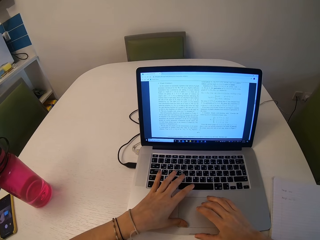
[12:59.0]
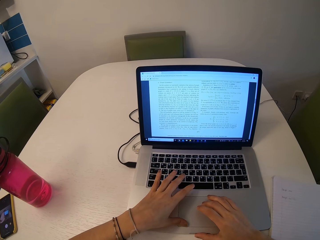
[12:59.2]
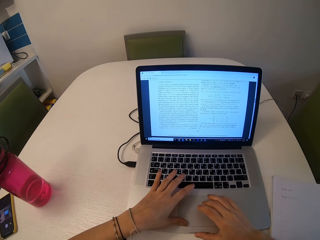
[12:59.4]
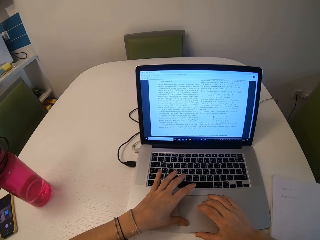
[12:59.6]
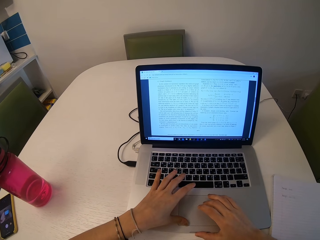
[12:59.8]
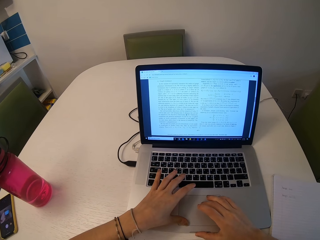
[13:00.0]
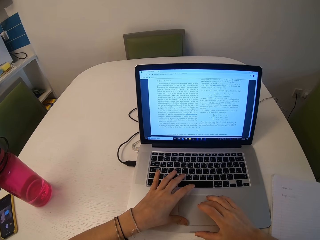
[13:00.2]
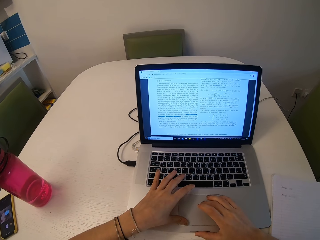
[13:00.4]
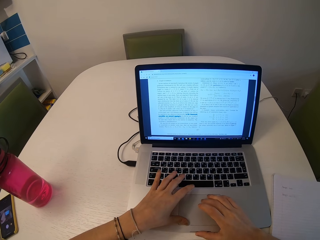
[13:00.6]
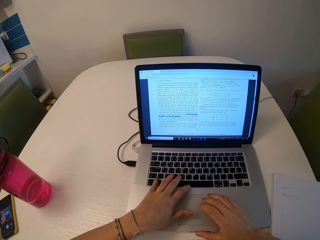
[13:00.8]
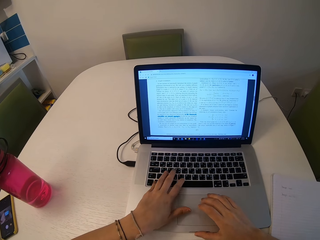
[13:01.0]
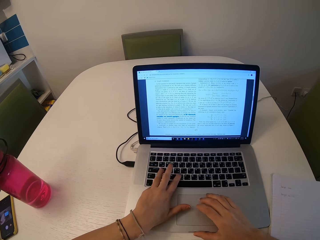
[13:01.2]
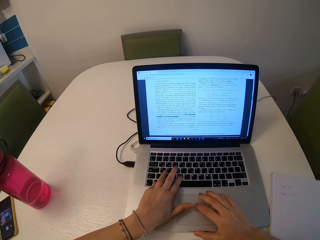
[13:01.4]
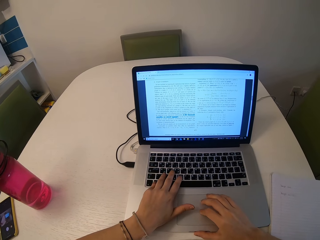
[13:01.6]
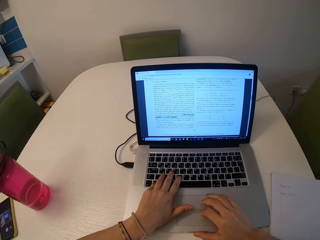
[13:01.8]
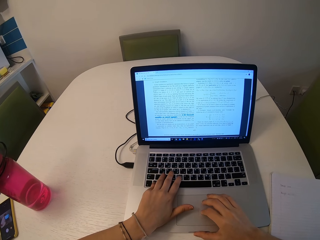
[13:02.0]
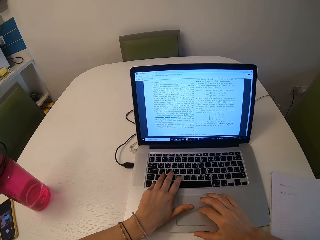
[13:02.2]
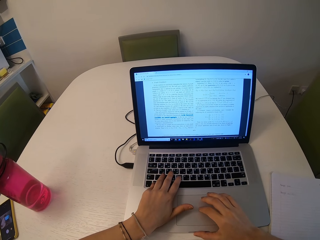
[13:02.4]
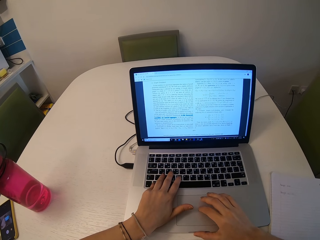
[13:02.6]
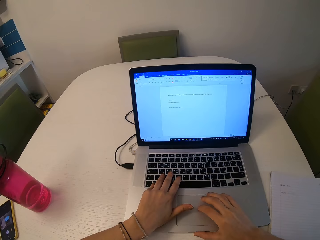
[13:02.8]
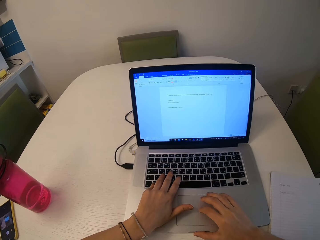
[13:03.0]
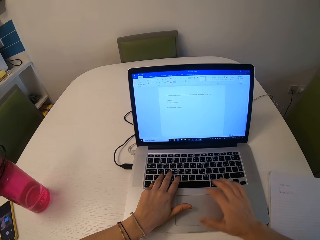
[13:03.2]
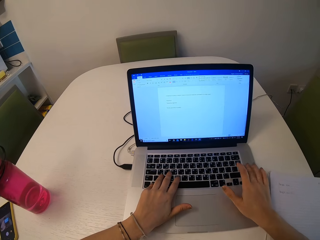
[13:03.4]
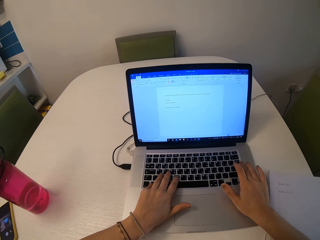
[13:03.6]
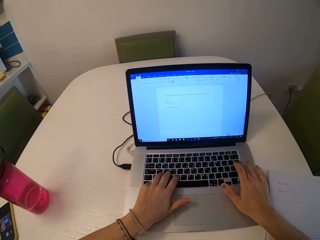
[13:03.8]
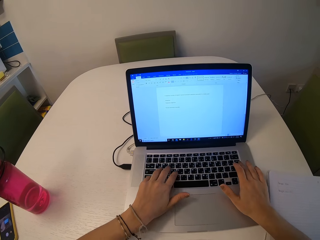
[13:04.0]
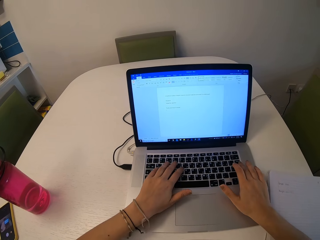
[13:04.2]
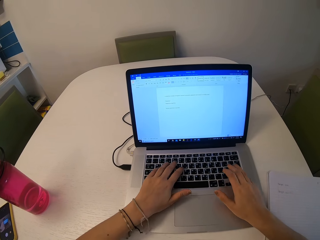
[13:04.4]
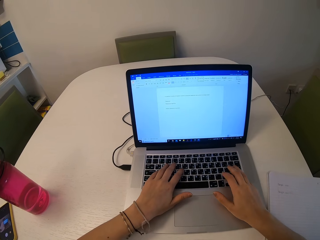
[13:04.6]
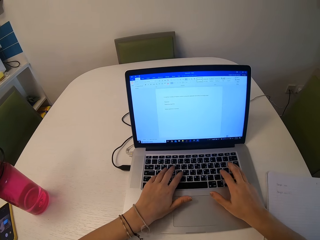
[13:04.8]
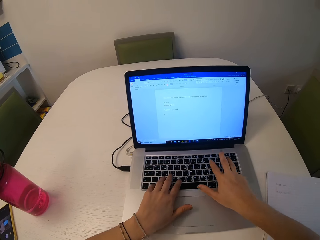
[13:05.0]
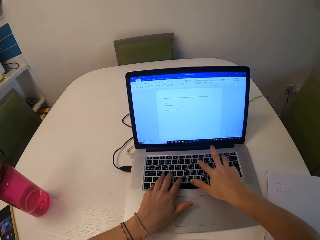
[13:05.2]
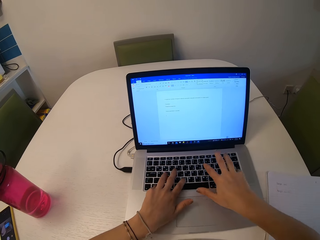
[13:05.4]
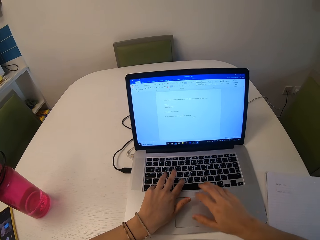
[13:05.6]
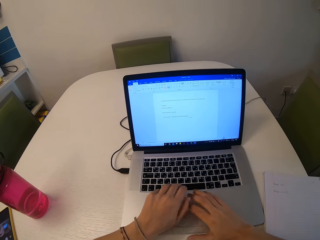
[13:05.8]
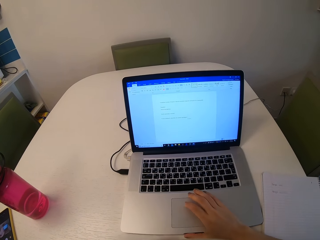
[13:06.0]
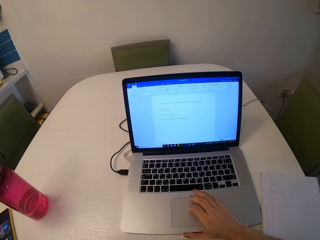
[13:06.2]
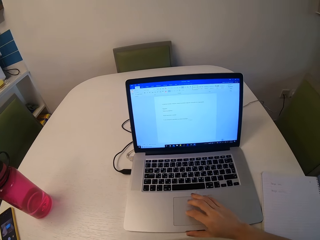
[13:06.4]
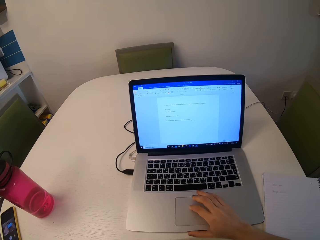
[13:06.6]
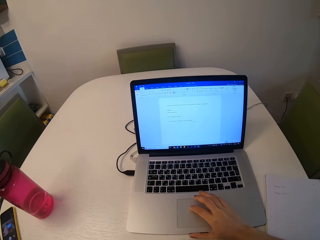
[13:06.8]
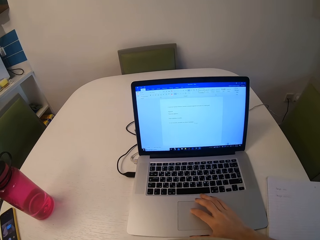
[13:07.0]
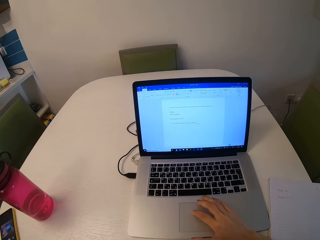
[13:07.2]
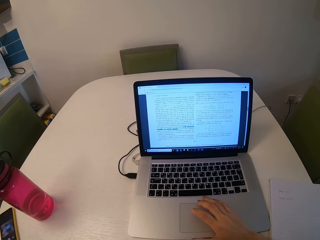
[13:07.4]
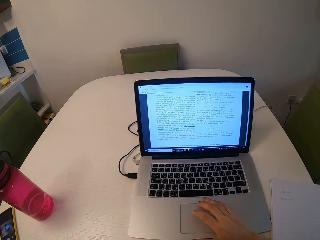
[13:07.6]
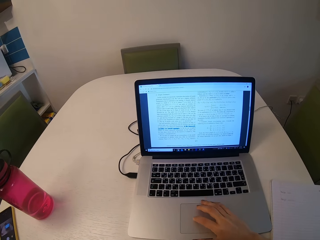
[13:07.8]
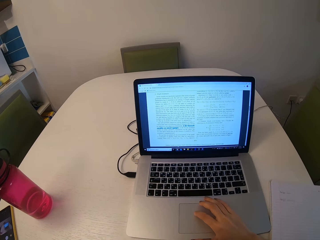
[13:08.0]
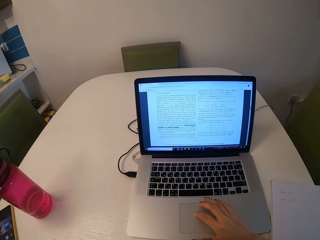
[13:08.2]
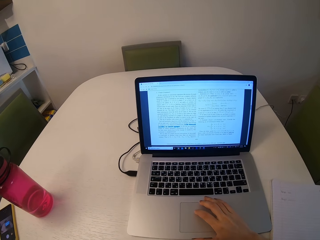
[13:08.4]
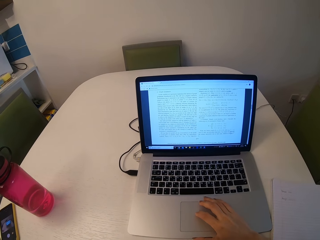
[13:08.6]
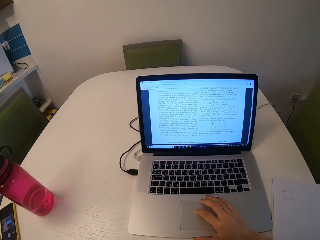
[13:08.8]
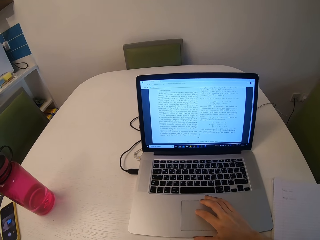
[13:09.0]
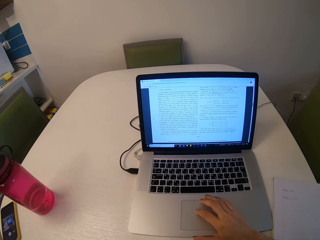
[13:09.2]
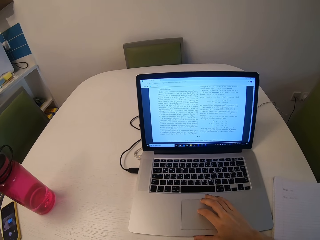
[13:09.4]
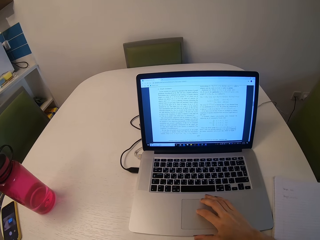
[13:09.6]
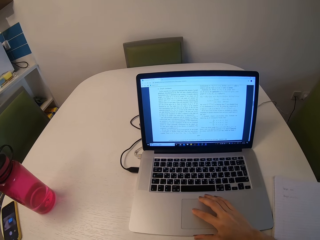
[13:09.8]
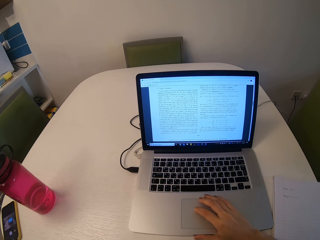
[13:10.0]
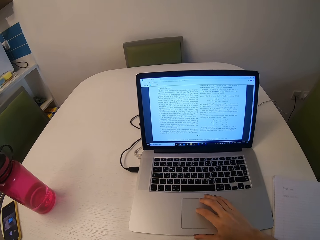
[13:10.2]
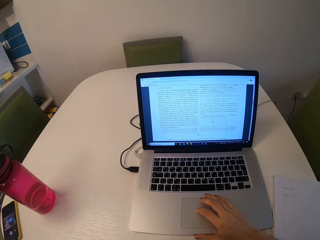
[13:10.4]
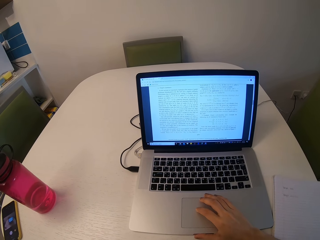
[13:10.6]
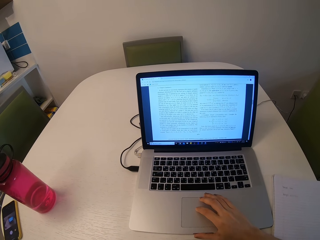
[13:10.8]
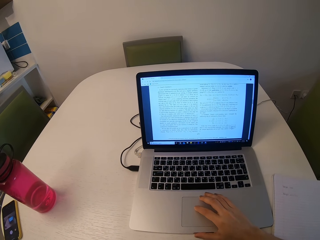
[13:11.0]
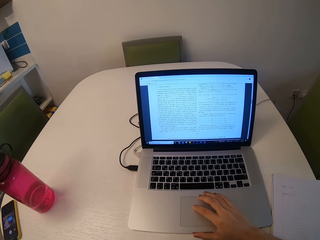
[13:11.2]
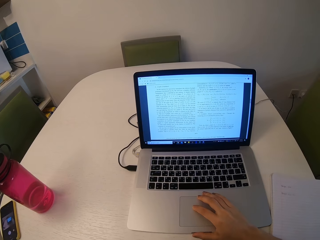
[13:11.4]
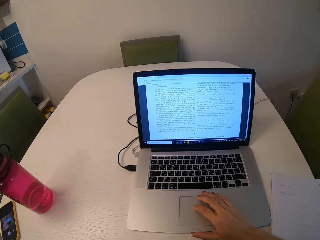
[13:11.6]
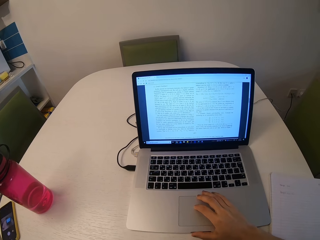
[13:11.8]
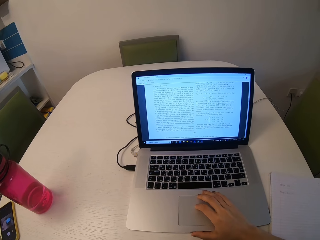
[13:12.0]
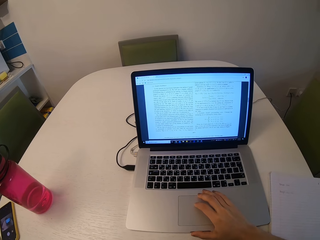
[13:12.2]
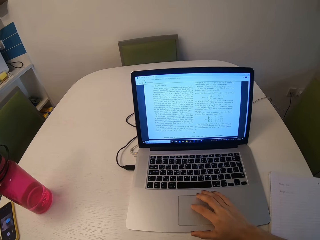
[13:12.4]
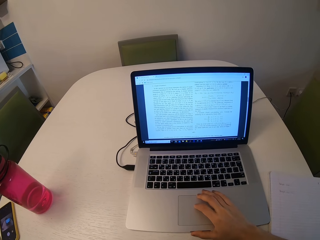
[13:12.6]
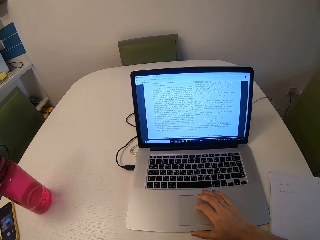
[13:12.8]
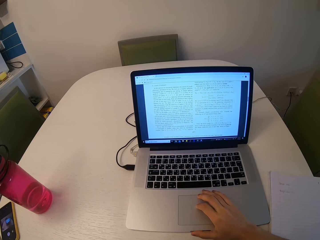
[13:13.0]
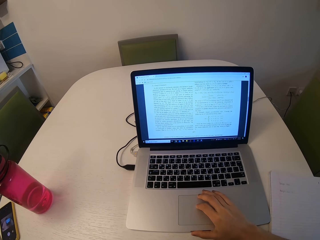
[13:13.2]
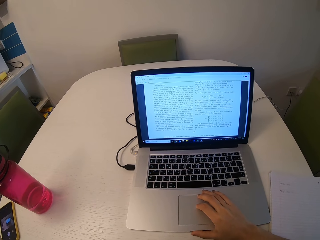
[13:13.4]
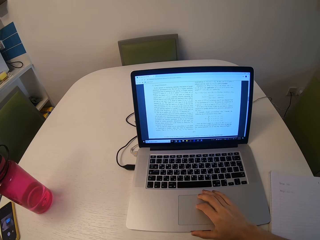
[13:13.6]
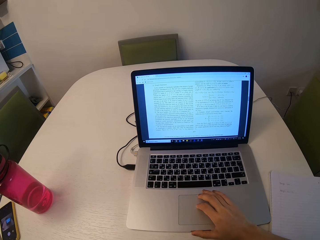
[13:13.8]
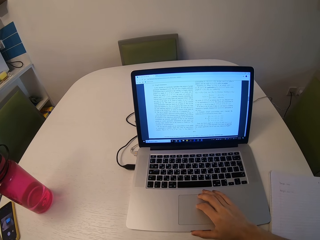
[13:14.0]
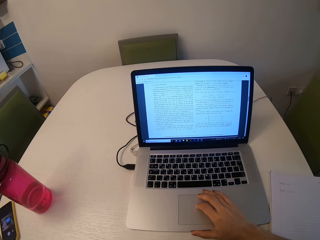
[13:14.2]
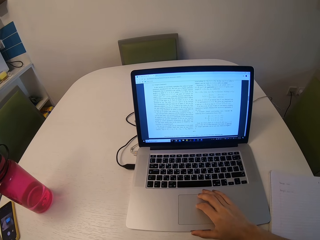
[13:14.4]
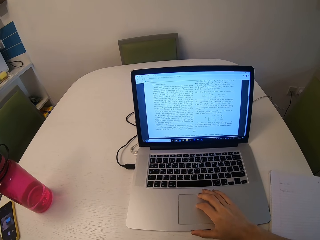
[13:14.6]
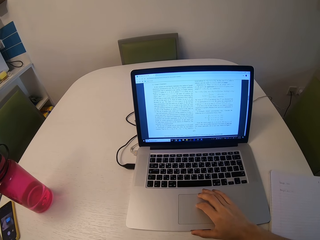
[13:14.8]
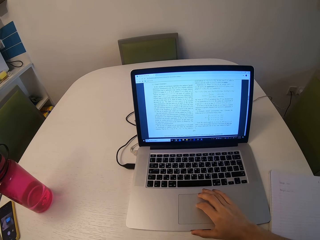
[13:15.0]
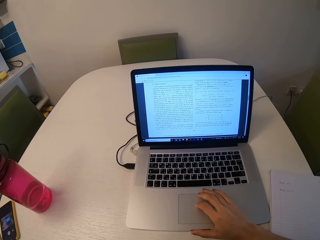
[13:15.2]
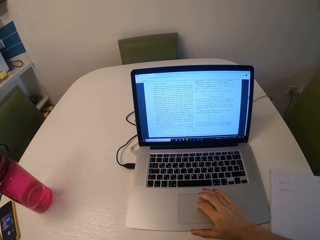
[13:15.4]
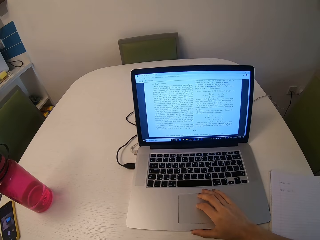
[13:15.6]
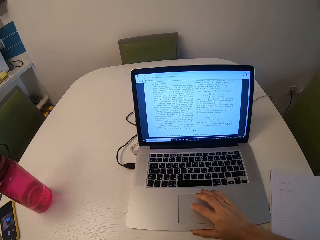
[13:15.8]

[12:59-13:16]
The camera wearer highlights a small part of the document. They type on the keyboard. They read through the document.

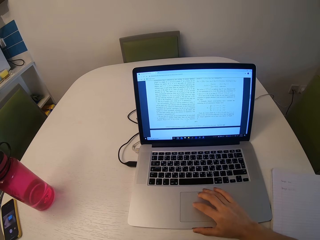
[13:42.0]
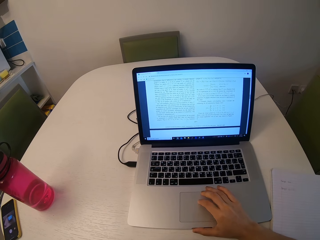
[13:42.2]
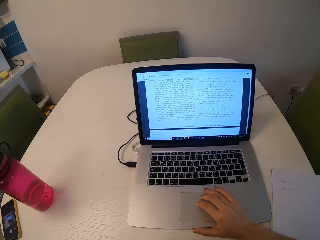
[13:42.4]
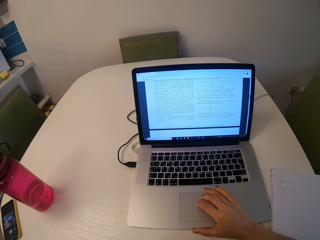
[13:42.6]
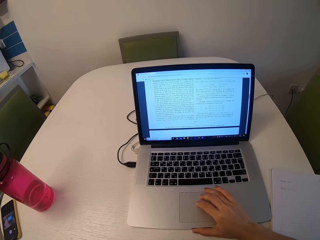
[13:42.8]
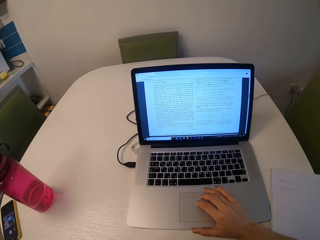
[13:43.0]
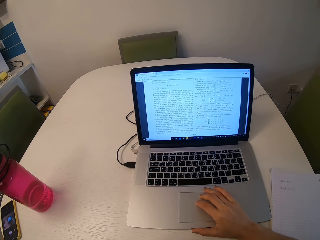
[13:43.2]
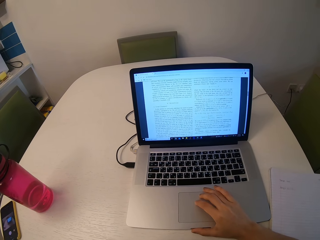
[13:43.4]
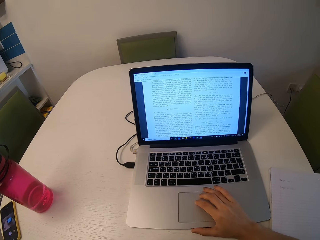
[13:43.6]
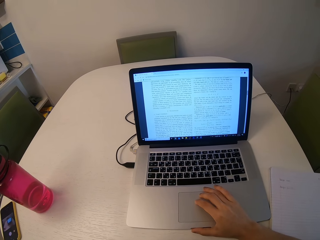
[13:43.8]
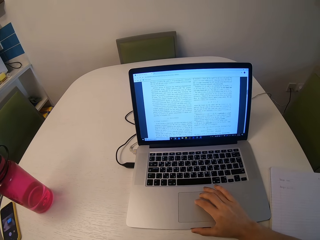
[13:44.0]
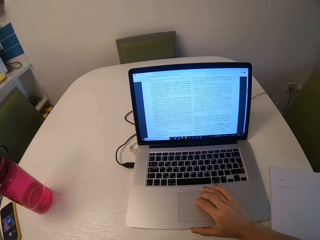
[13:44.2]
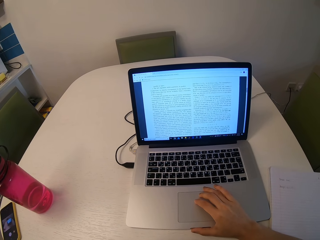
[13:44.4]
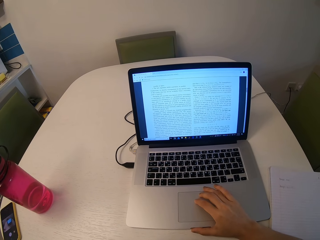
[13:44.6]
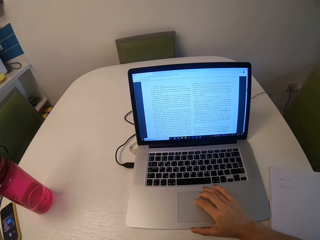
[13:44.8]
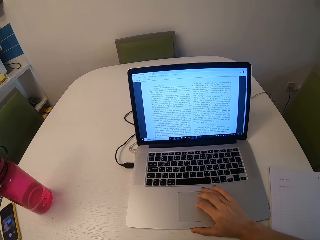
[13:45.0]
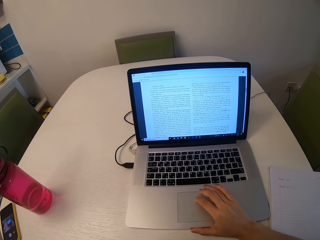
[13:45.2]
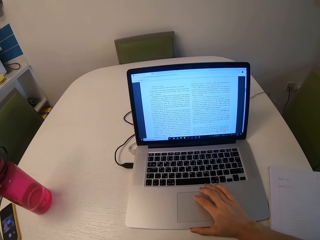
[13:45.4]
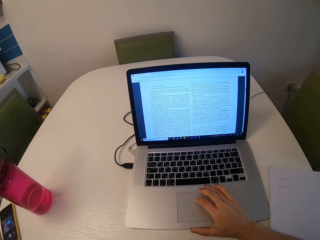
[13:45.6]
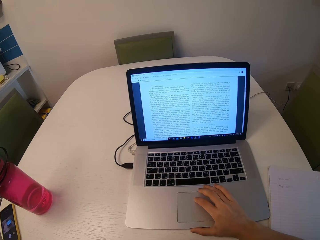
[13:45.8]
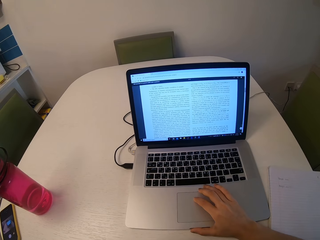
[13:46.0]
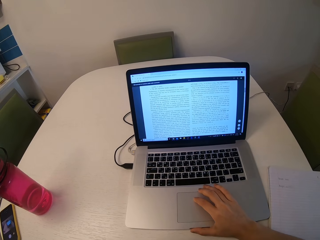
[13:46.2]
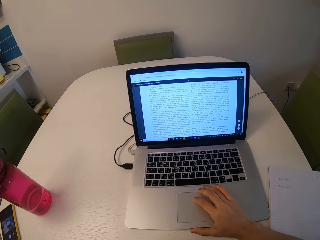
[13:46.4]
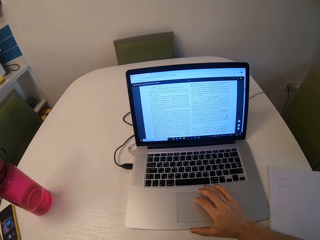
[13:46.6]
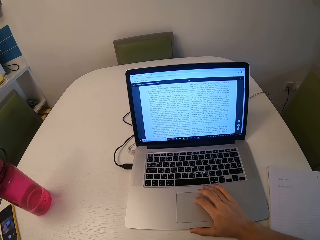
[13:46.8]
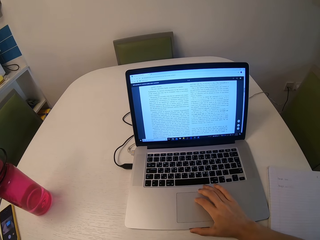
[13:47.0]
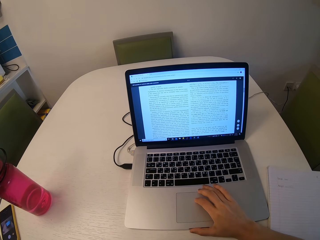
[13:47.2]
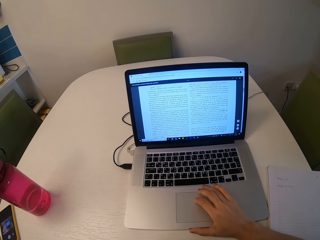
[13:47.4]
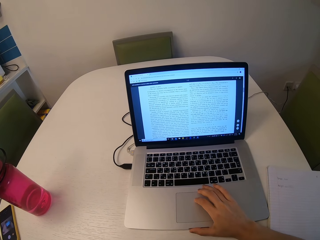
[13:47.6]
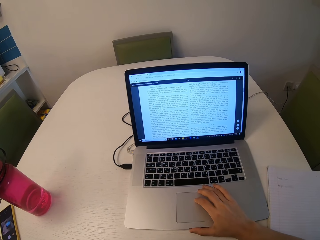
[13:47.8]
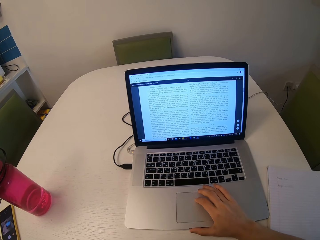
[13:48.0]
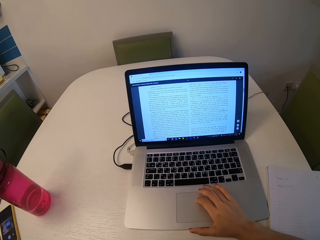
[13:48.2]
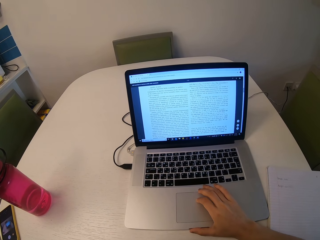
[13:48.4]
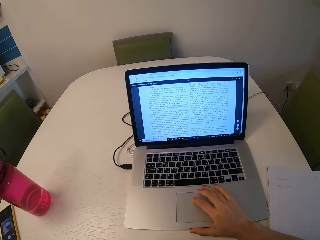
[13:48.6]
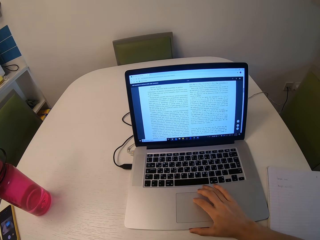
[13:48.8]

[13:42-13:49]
The camera wearer scrolls the document on the touchpad.
